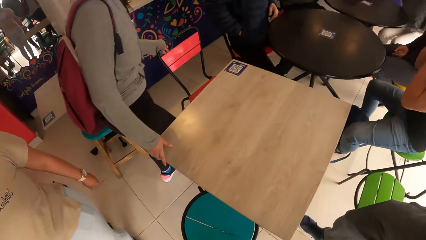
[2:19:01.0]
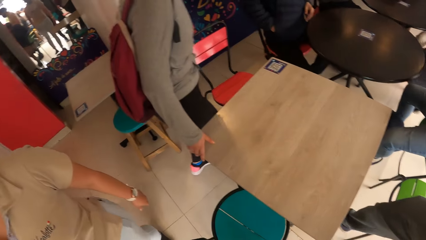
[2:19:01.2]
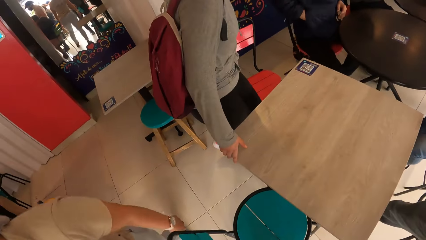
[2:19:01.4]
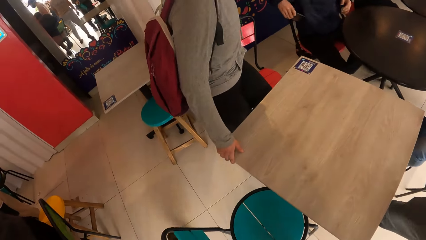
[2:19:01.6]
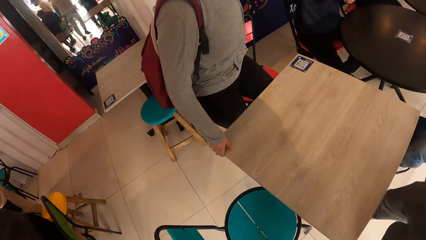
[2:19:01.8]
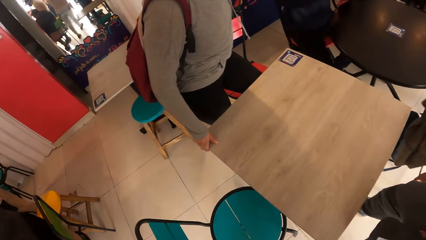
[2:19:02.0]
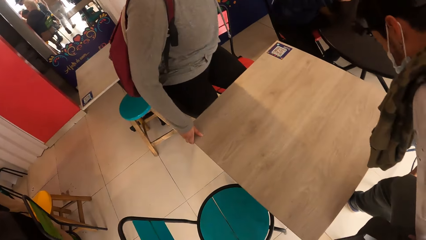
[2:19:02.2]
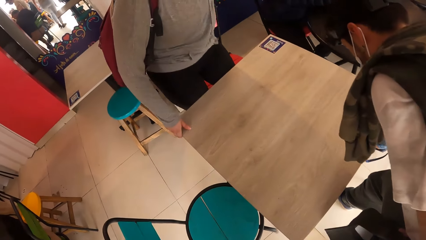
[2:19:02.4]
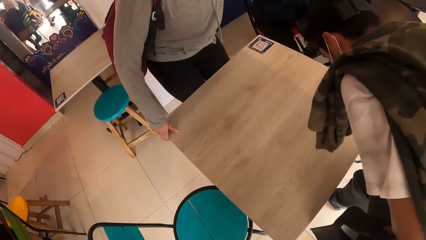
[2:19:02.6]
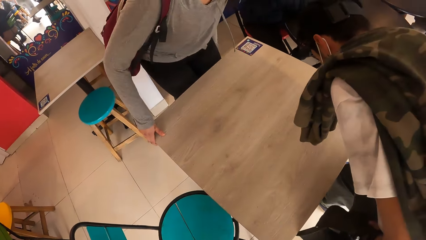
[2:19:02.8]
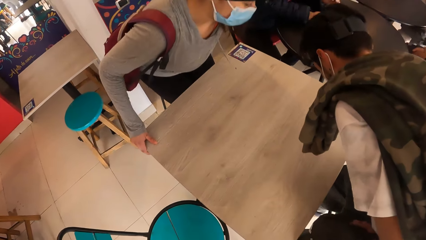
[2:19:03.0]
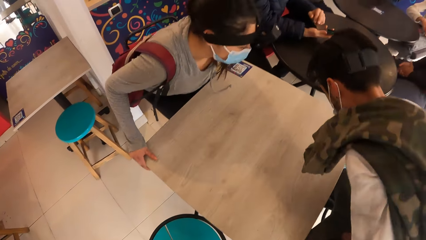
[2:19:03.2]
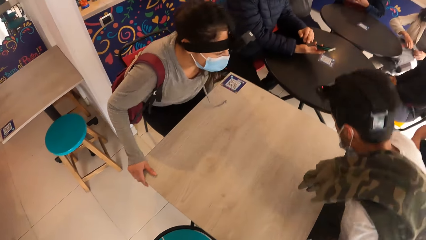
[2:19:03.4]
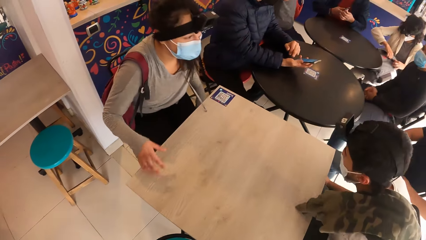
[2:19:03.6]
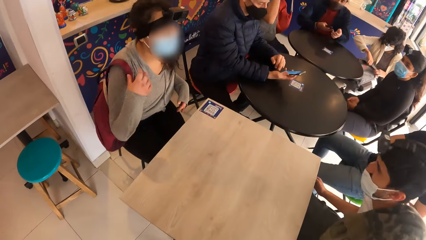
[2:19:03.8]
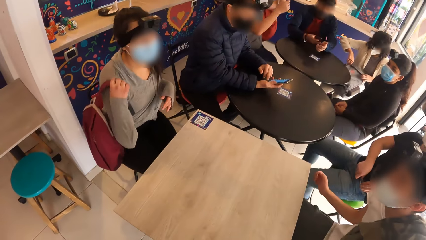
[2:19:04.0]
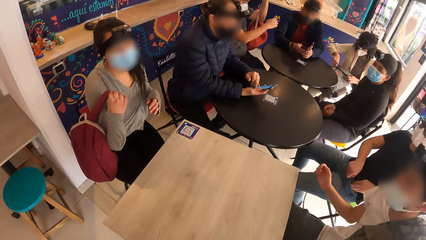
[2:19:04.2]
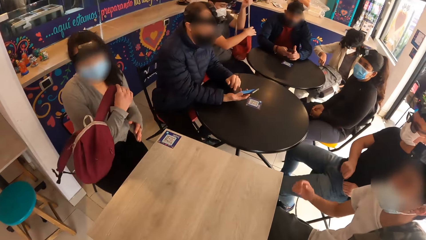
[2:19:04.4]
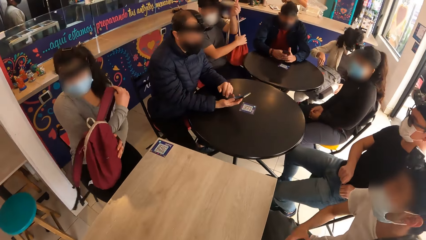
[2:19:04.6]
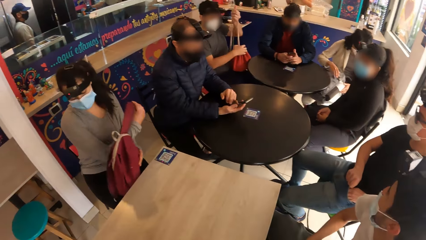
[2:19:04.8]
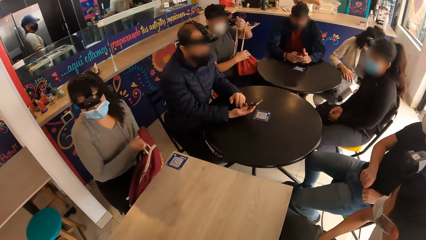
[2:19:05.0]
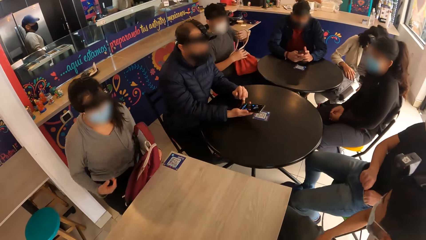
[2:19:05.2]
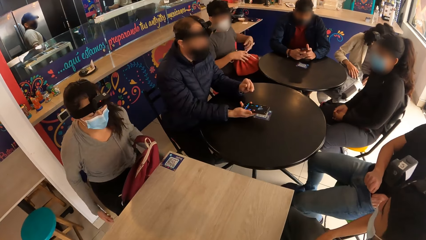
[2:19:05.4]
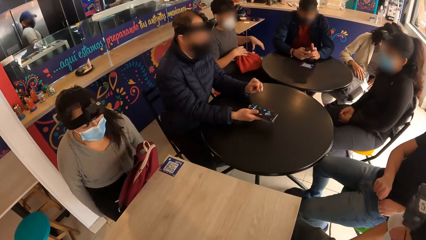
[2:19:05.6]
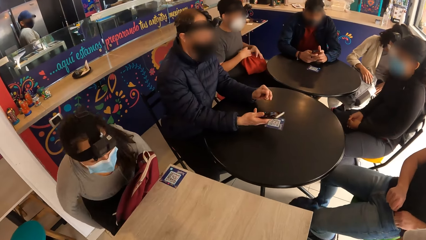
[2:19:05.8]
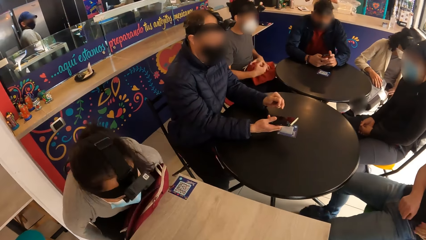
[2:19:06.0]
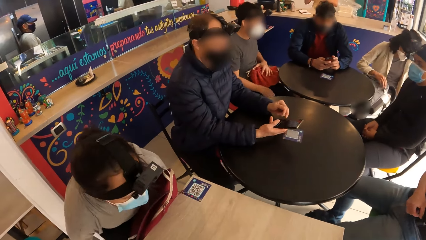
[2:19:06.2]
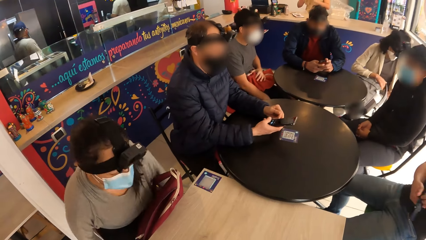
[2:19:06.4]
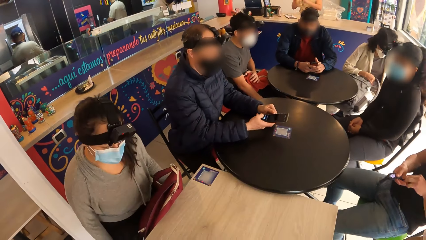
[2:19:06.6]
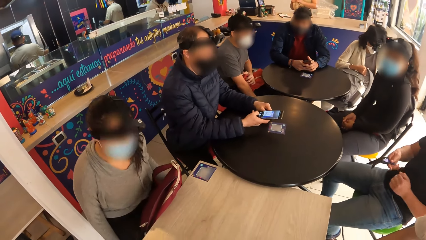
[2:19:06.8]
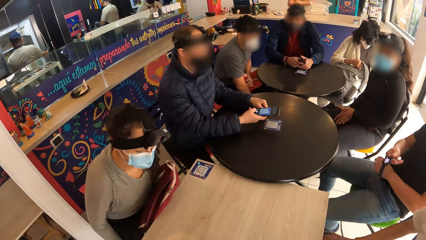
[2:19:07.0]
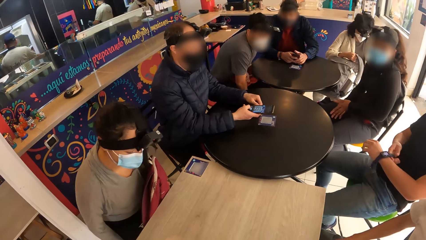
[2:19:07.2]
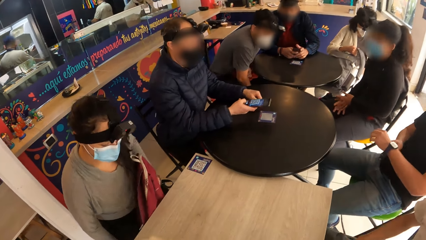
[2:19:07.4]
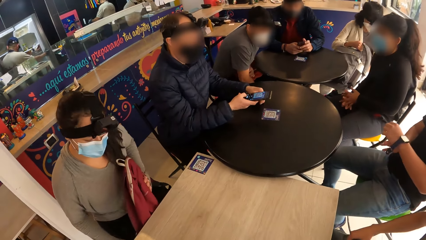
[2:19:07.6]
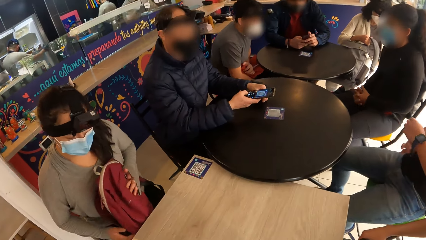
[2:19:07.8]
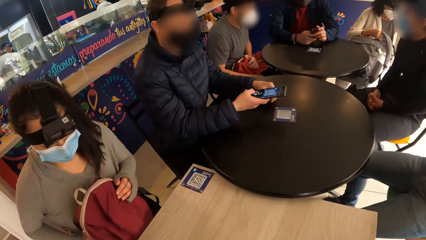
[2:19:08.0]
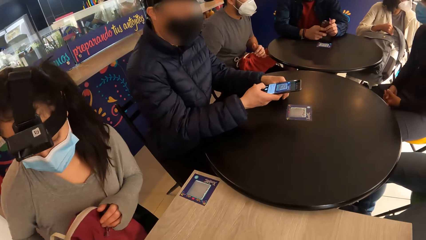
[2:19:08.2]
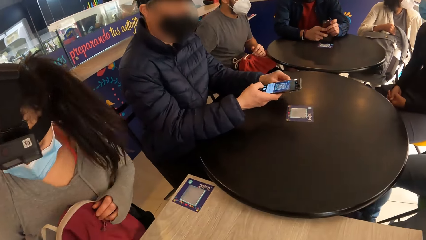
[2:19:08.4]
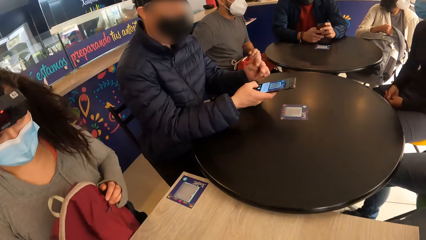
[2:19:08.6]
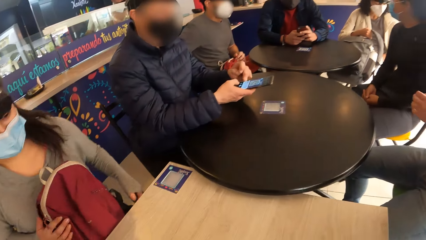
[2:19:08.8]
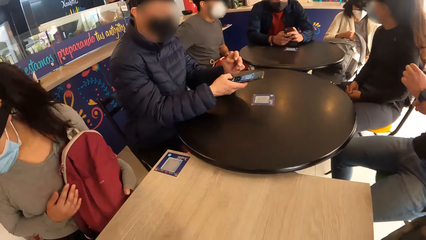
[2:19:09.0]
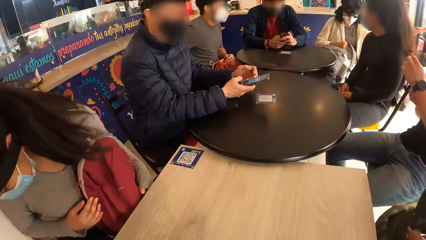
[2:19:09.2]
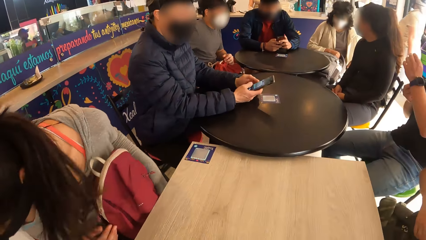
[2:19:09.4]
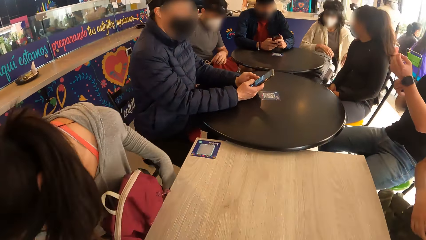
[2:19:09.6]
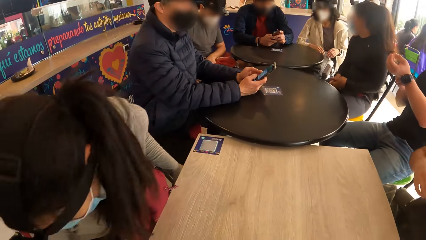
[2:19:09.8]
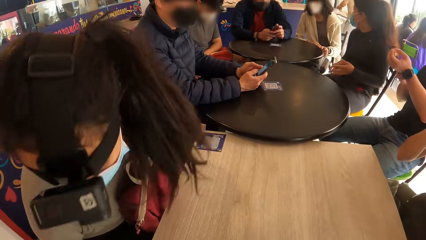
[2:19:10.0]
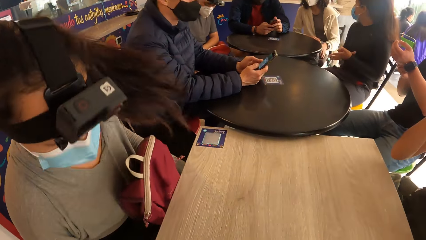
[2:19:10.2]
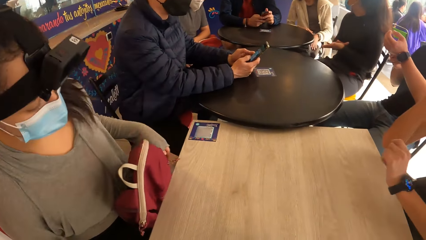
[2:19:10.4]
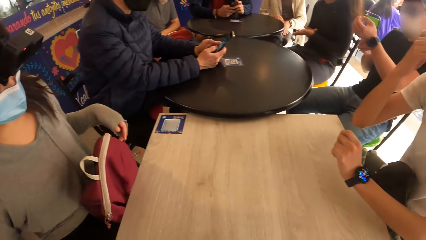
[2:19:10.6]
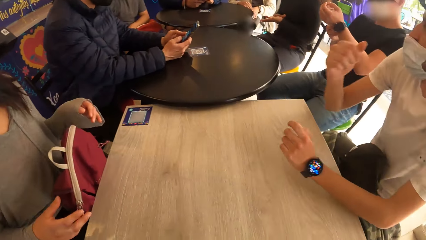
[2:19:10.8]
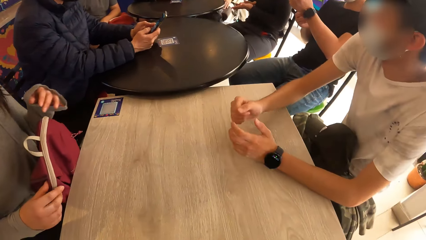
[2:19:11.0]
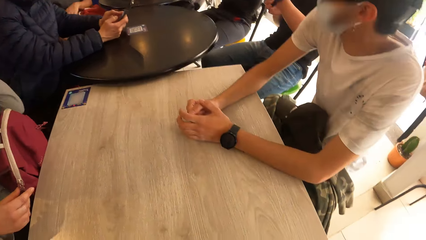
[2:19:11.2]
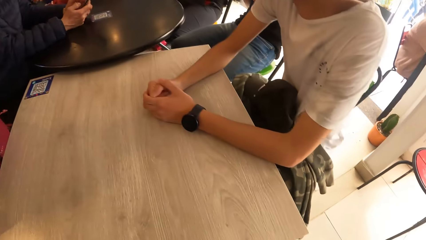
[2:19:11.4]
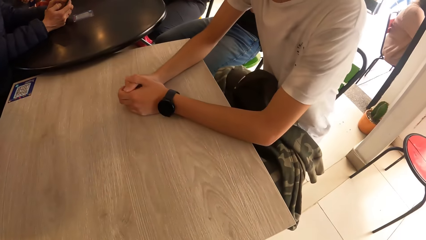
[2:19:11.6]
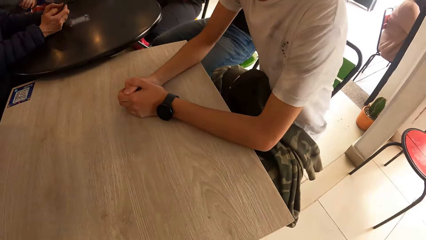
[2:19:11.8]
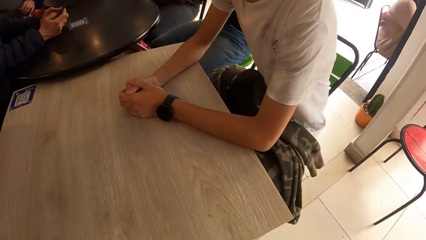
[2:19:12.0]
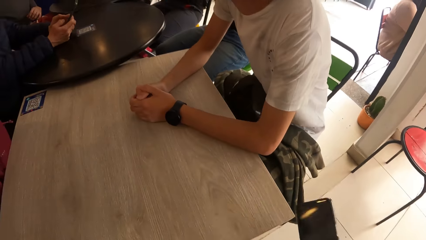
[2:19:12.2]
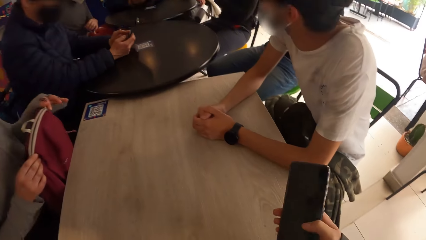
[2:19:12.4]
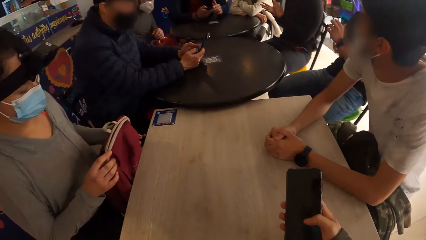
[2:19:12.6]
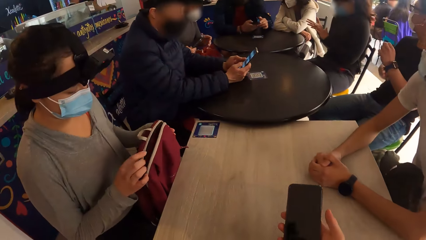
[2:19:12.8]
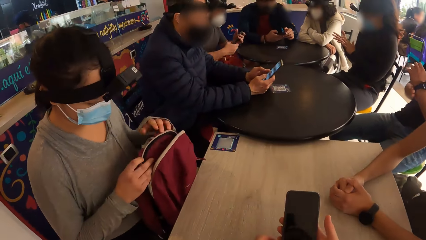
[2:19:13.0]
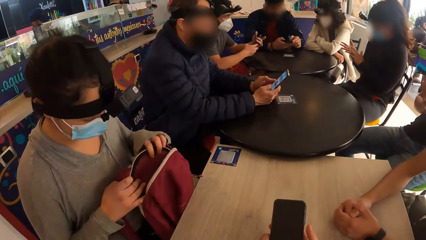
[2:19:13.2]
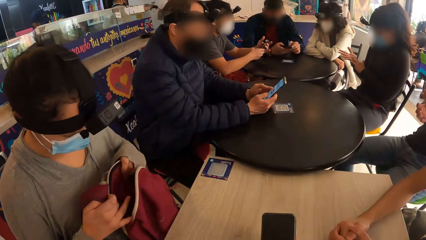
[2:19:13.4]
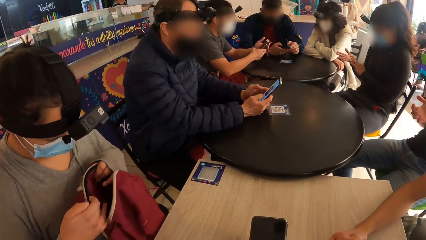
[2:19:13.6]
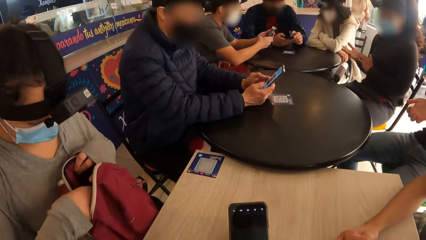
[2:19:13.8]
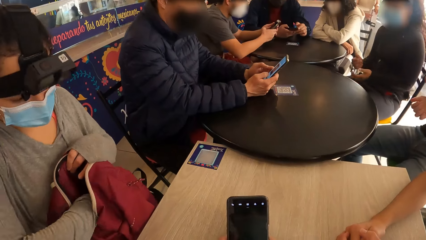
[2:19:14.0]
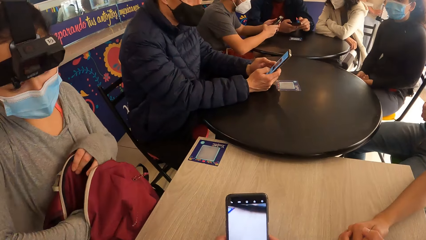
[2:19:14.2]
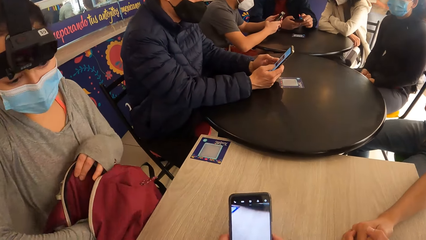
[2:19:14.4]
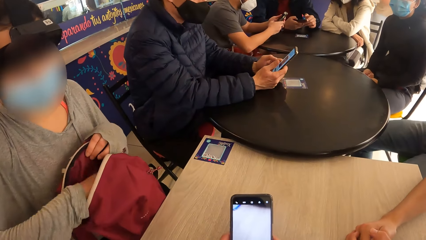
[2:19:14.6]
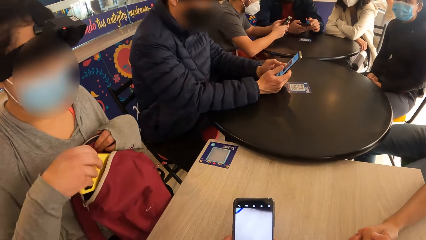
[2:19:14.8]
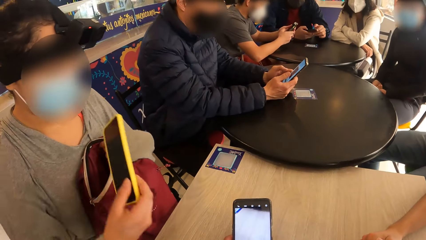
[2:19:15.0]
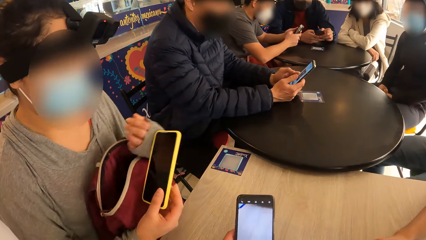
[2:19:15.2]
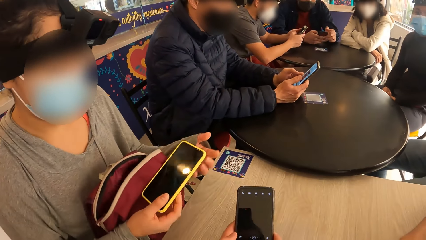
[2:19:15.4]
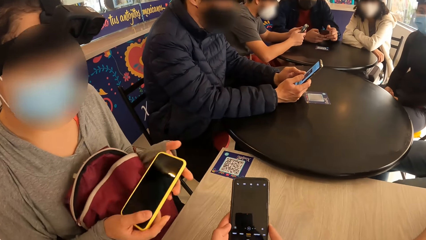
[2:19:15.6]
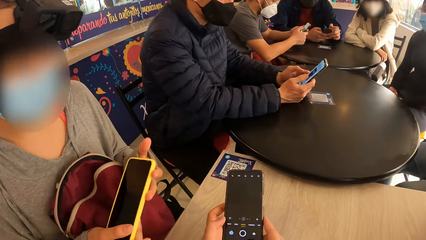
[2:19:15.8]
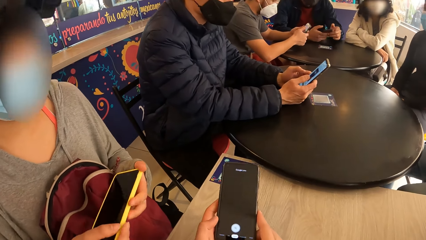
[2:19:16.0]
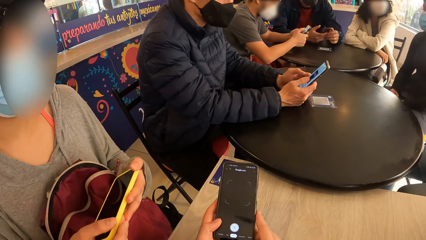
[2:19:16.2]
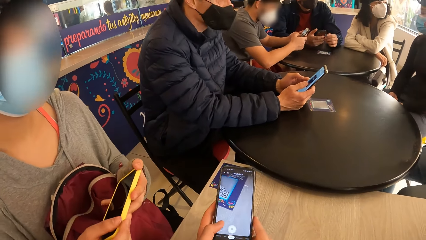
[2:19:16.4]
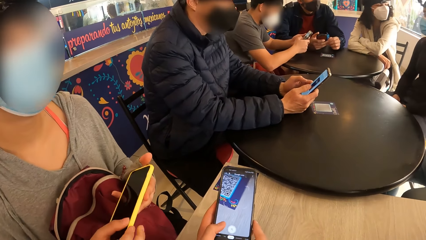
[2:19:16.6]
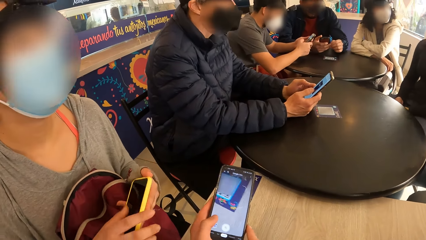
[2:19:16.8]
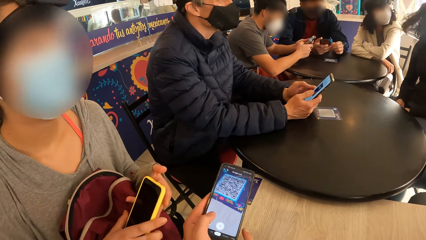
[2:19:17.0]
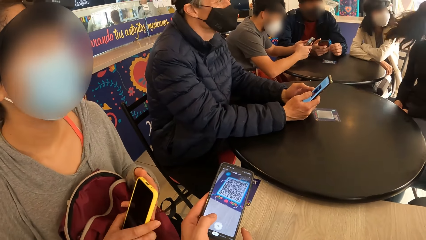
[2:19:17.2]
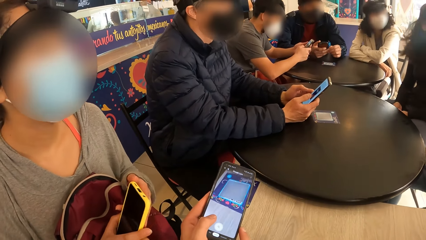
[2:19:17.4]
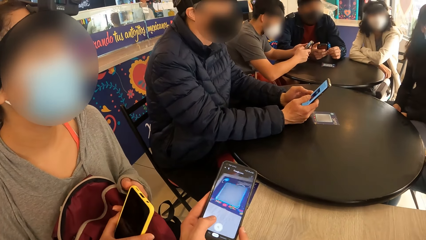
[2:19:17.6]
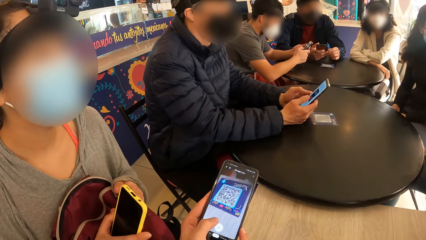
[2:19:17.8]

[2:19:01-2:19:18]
A woman adjusts the table with her right hand and adjusts the pink chair with her left hand. A man adjusts a mask on his face with both hands. Another man brings out a phone from his pocket with his right hand. A third man sits on the green chair. The woman sits on the pink chair. A fourth man removes a bag from his shoulder with his right hand. Another woman unzips a bag on her lap with her right hand. The first woman removes a bag from her back with her right hand. A fifth man holds a phone in his right hand with both hands. The second man operates the phone with his left hand. The fifth man operates the phone with his right hand. The first woman holds the bag with her left hand. The first man removes a watch from his pocket with his left hand and passes the watch from his left hand to his right hand. The second woman holds the bag with her right hand. The first man wears the watch on his left hand. The camera wearer looks around. The second man operates the phone with his right hand. The camera wearer sits on a chair. The second man operates the phone with his left hand and holds the phone with both hands. The second woman places her right hand on the table. The third man places his hands on the table. The first woman opens the bag with her right hand. The camera wearer uses the phone. The first woman brings a phone out of the bag with her right hand. The fourth man operates a phone in his hands with his right hand. The first woman holds the phone with both hands.
